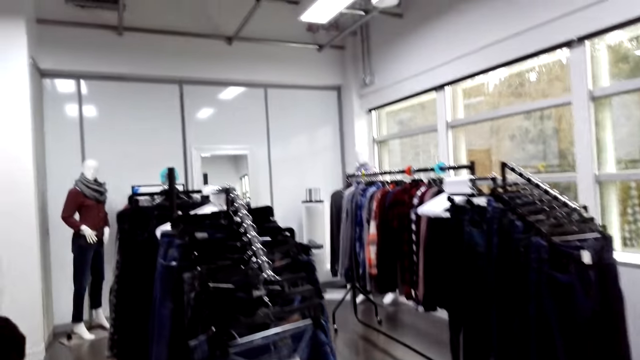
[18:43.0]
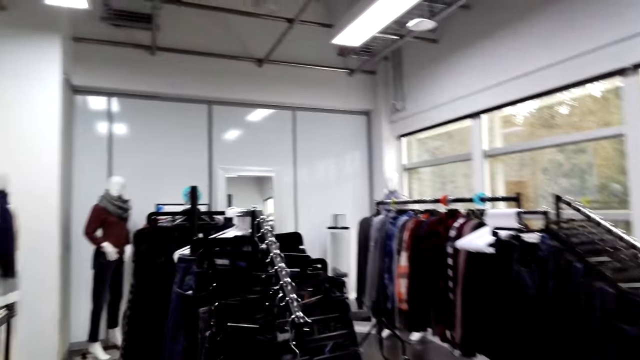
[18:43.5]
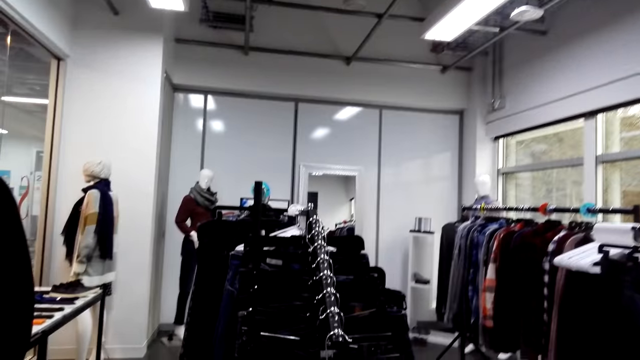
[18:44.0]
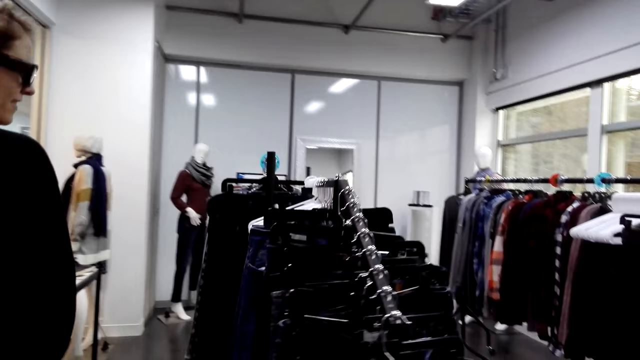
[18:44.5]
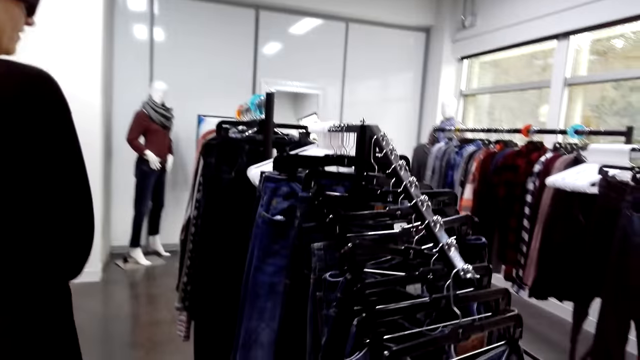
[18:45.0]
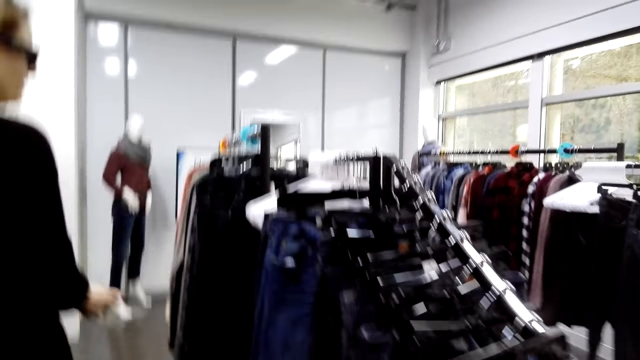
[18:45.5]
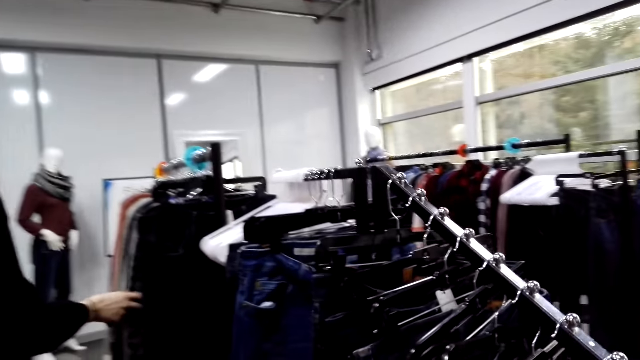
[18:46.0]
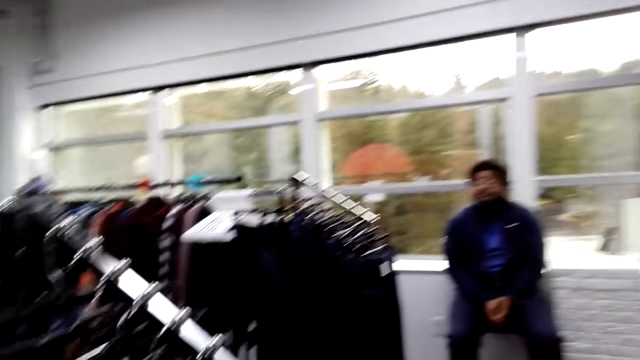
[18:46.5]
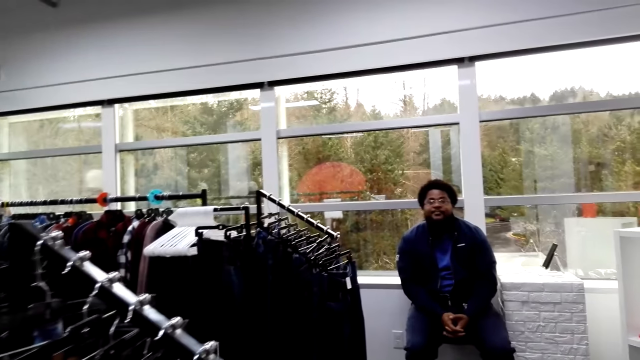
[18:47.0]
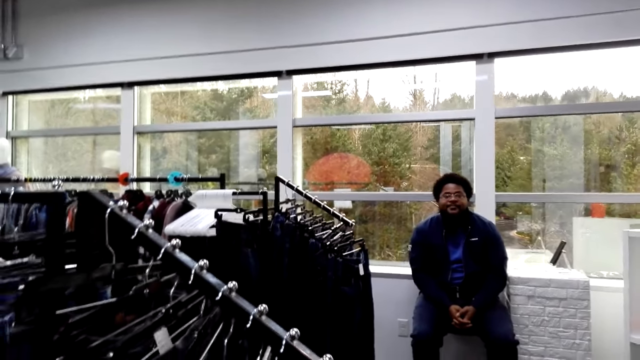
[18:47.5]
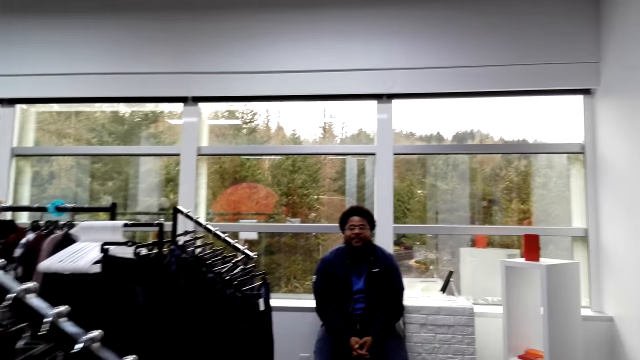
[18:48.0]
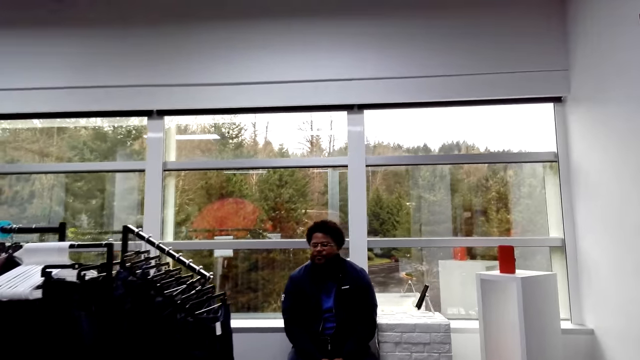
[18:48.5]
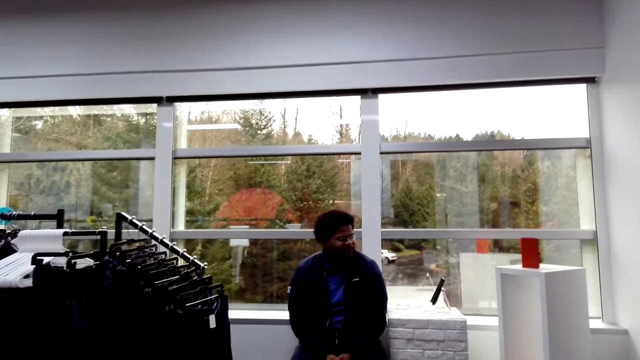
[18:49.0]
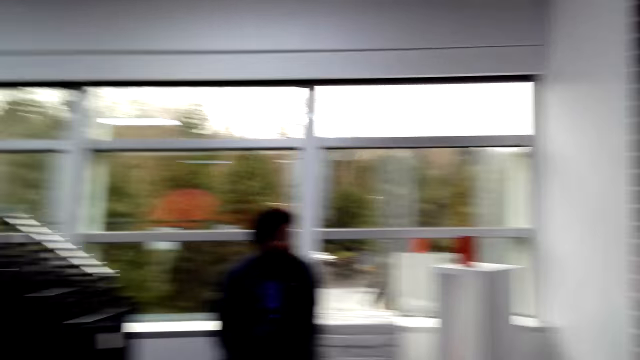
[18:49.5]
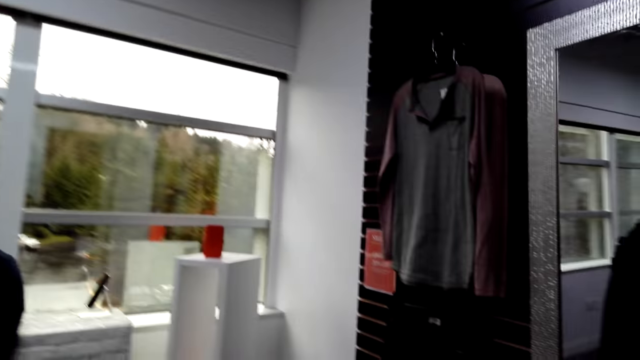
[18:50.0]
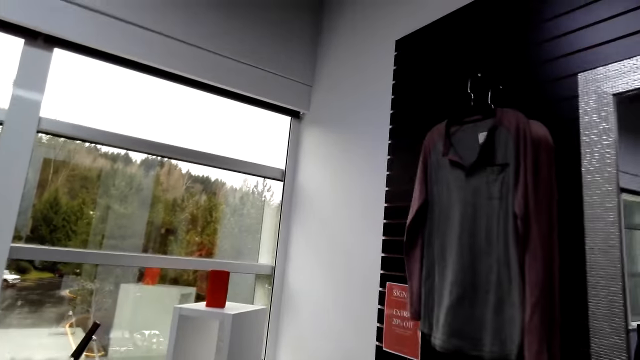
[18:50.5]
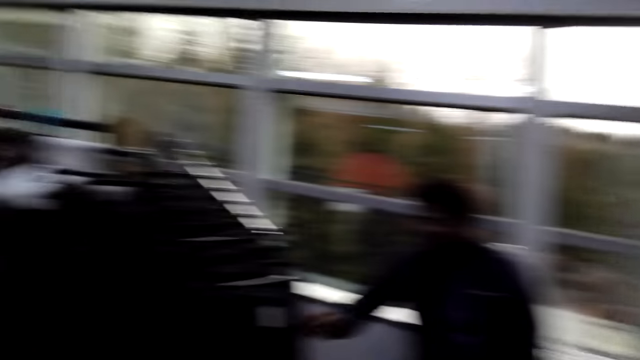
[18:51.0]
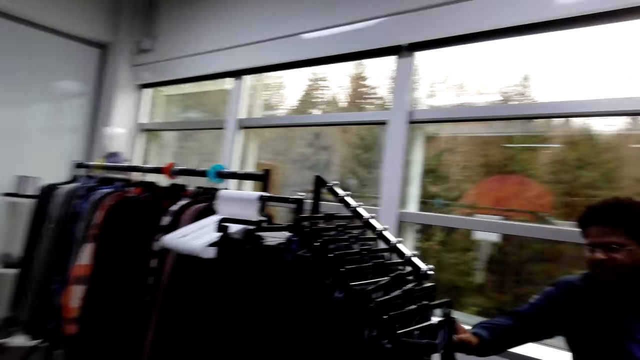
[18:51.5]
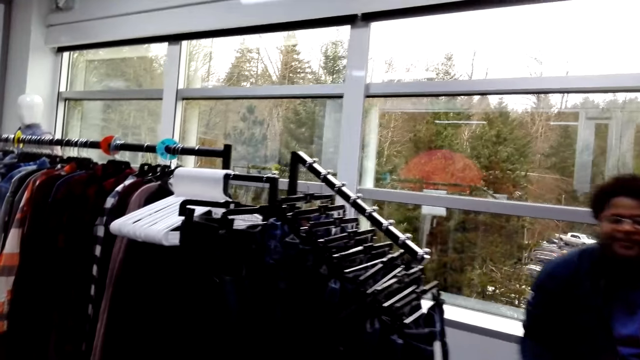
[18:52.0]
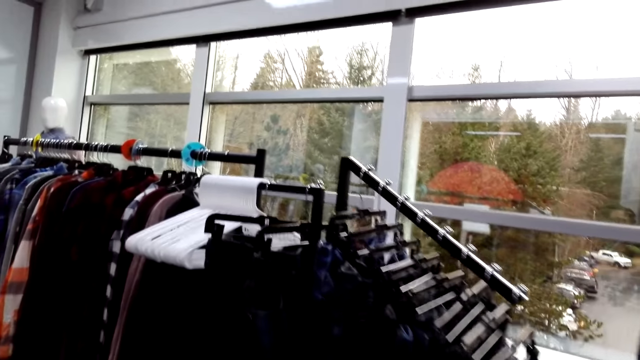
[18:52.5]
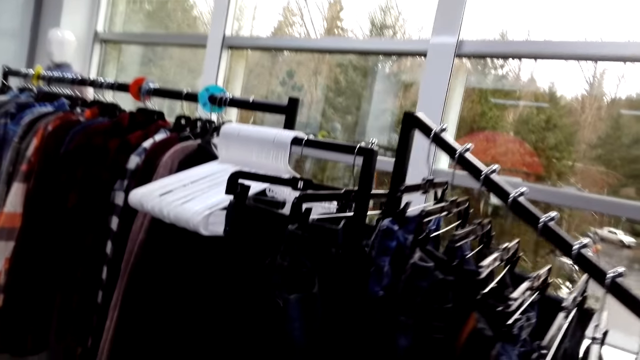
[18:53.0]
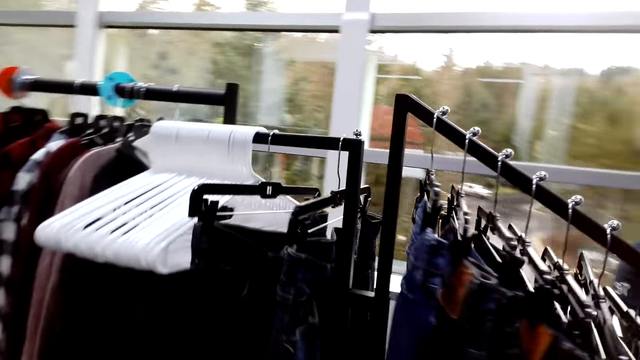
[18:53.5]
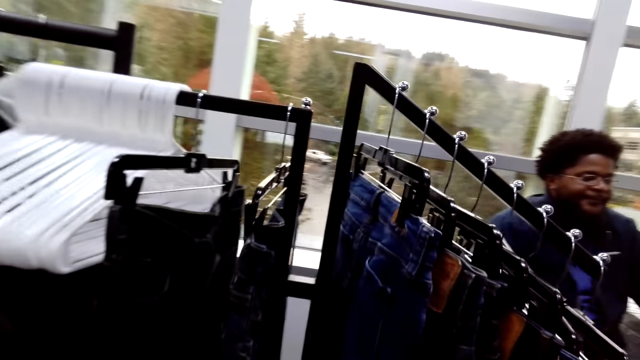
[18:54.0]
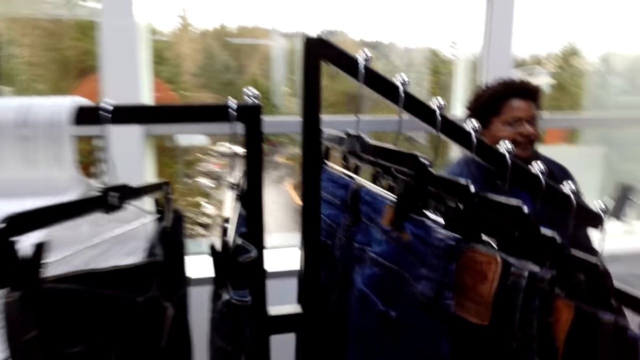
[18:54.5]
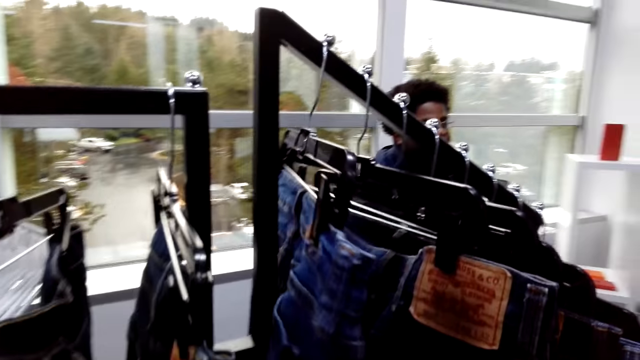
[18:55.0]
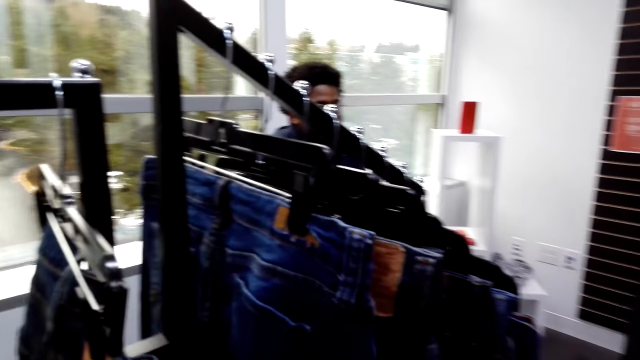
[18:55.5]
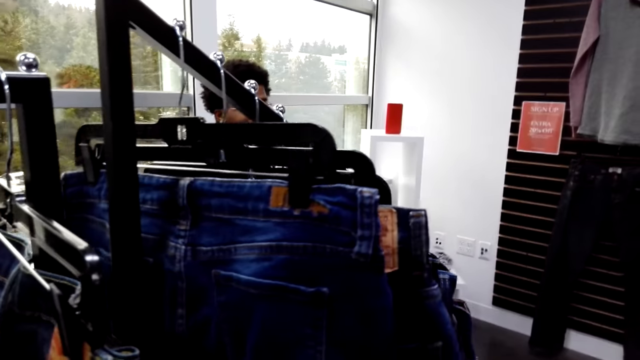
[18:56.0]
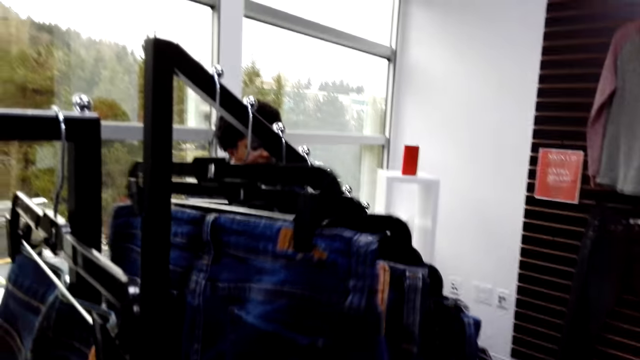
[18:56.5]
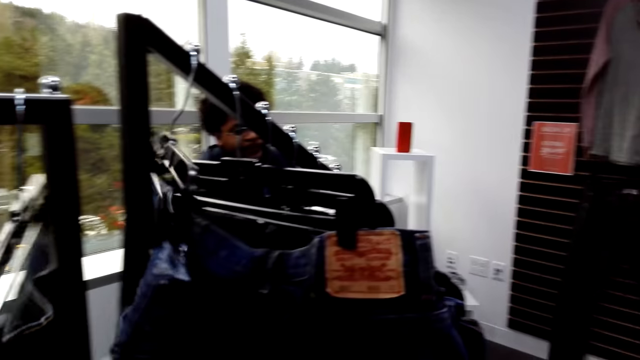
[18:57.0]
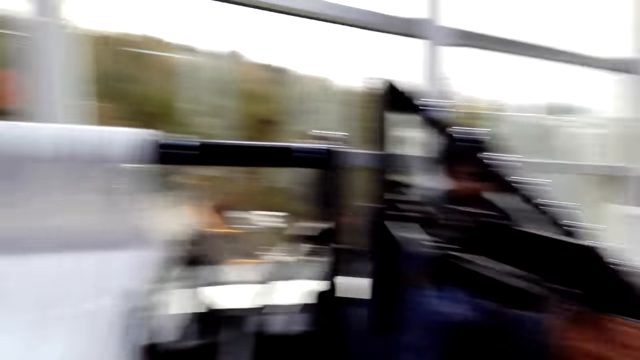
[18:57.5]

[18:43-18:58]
The camera wearer walks forward. A woman walks. Another woman touches the shirt on the cloth rack. She grabs clothing. The camera wearer speaks. The other woman moves around the shop. A man speaks. The man converses with the other woman. The camera wearer walks forward. The other woman moves around the shop. The man grabs clothing. The camera wearer walks forward. They speak. They move clothing. The other woman selects the trousers on the cloth rack.

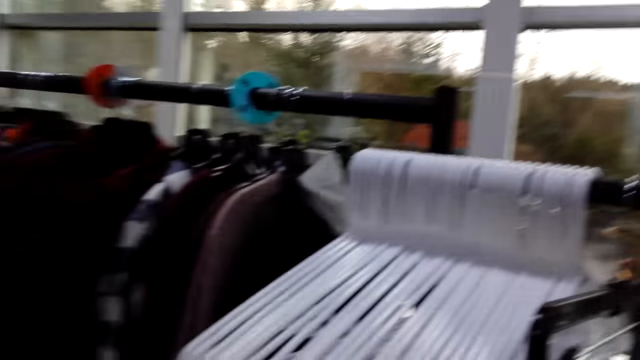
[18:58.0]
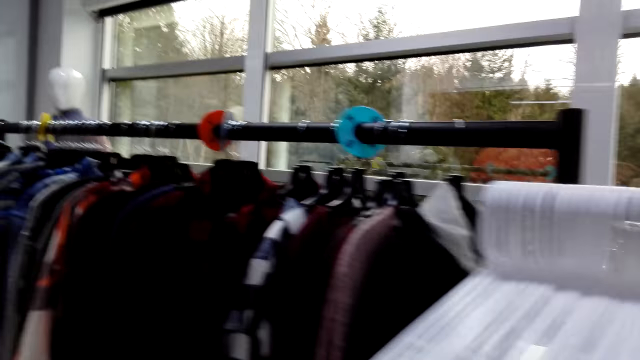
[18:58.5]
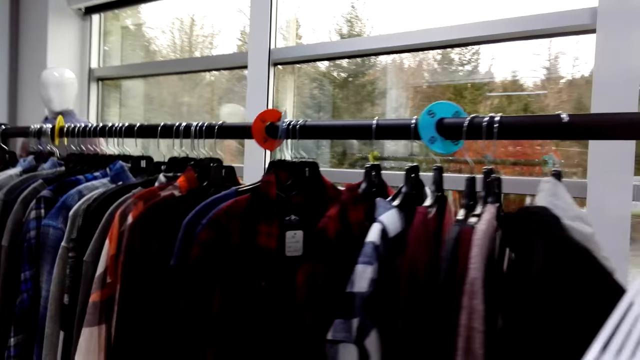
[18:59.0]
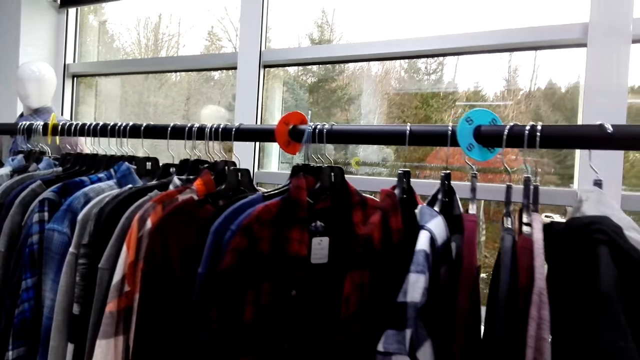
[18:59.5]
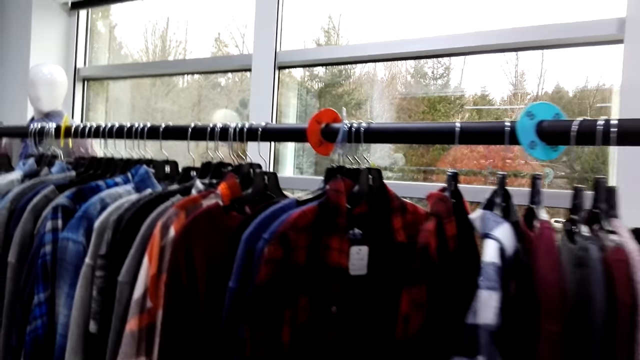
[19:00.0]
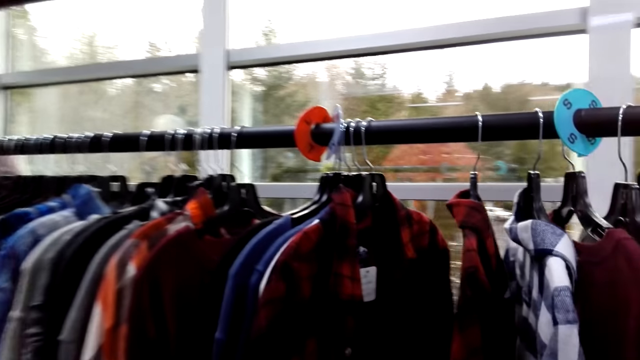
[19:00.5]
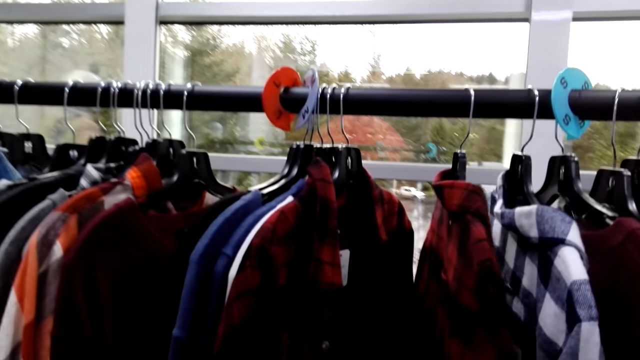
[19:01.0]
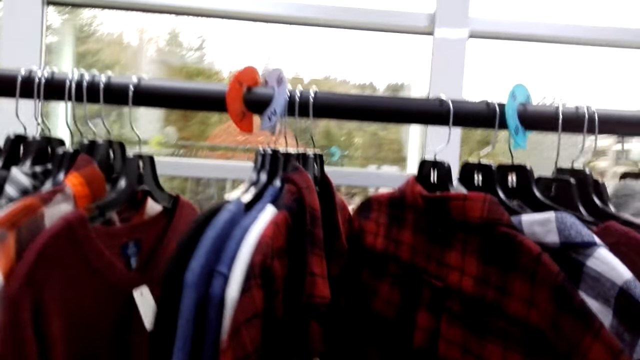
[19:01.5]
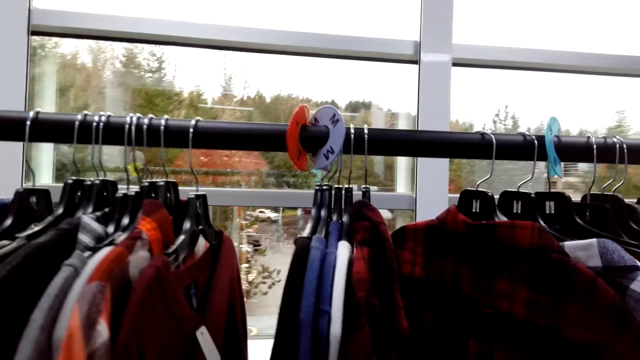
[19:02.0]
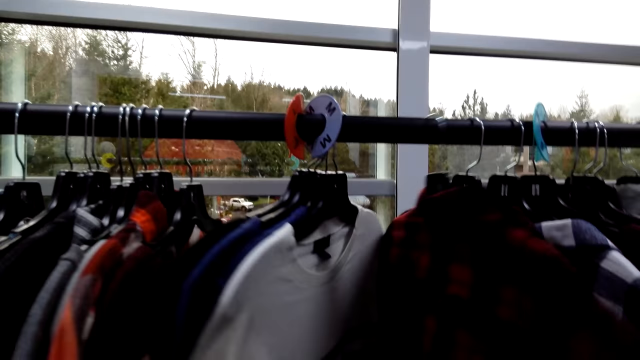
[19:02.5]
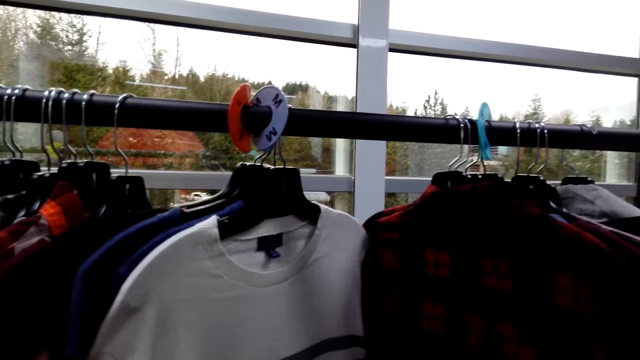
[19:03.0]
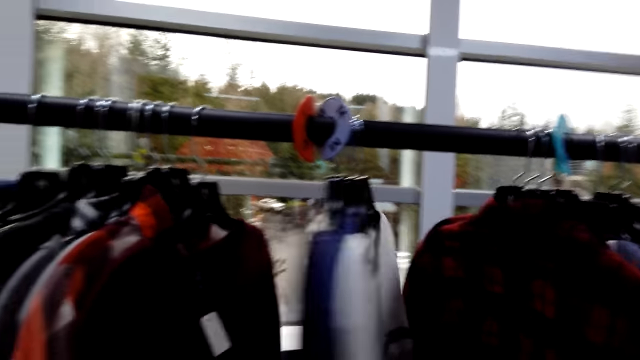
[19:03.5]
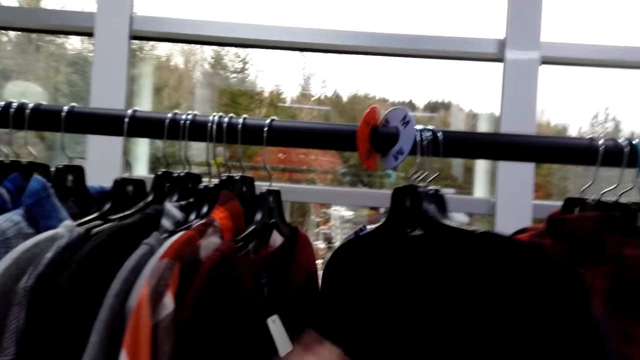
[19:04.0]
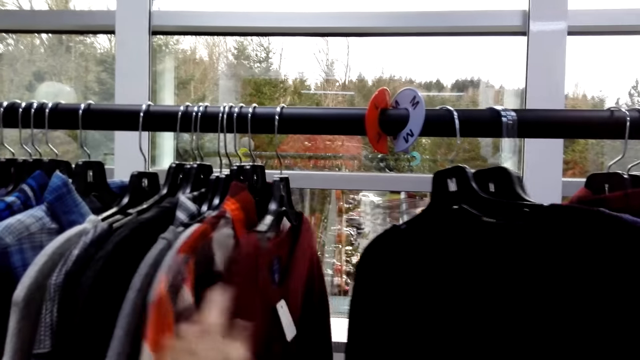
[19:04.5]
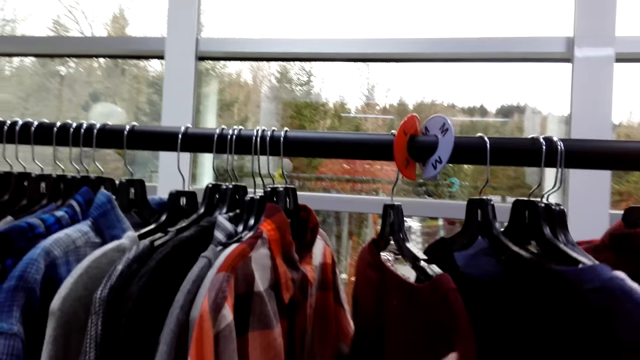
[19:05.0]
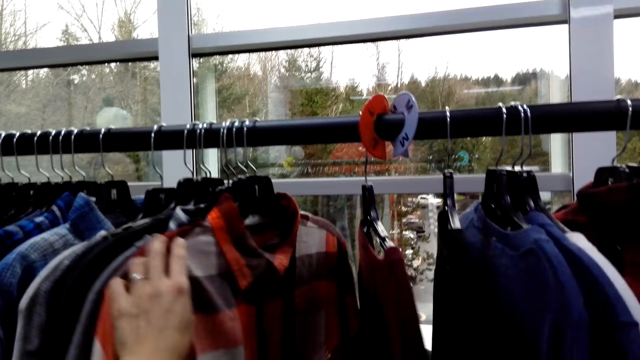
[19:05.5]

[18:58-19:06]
A person moves around the shop. The camera wearer turns left. They look at clothing. The person selects the shirts on the cloth rack. The camera wearer touches a shirt. They speak.
